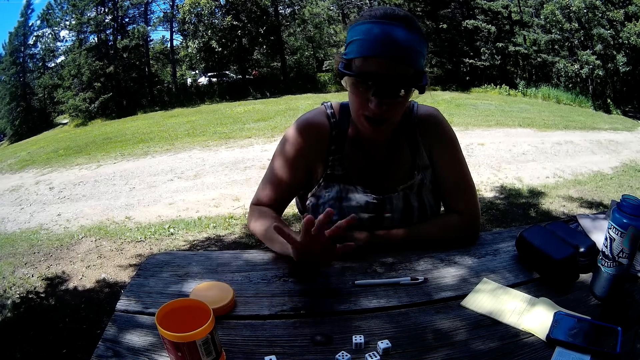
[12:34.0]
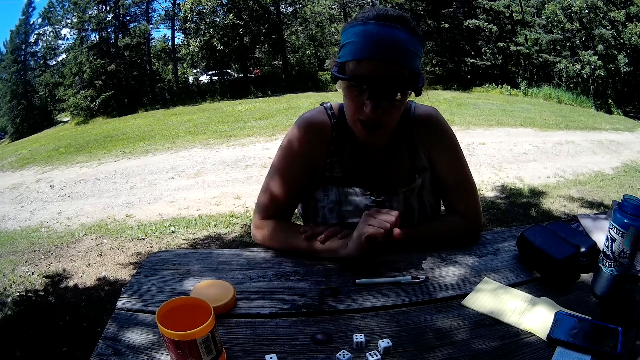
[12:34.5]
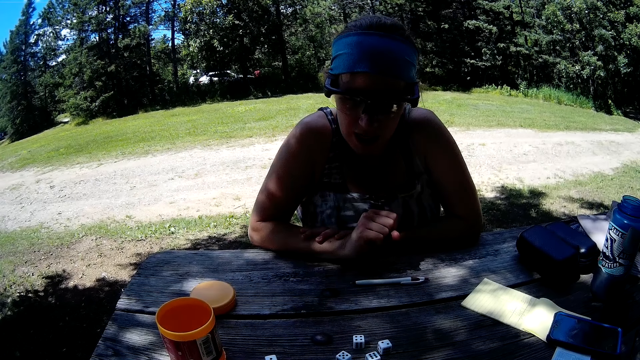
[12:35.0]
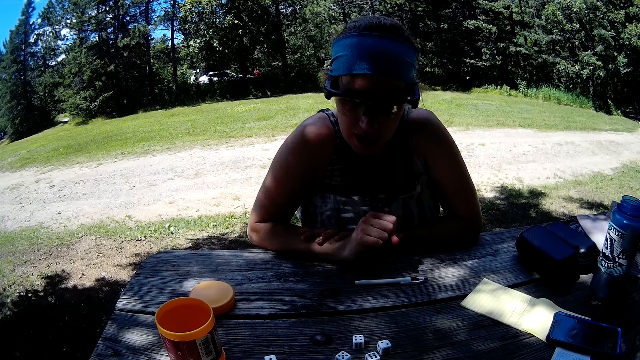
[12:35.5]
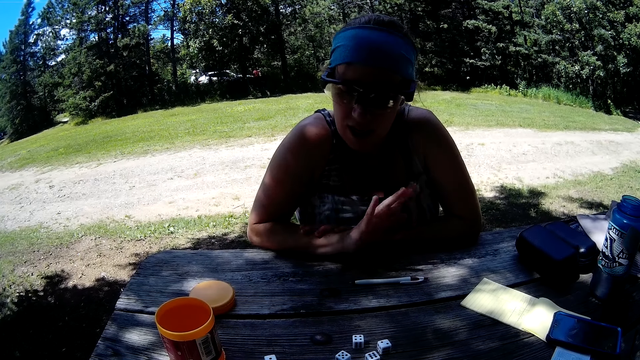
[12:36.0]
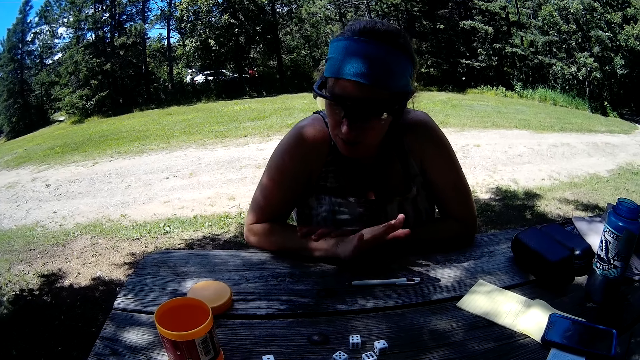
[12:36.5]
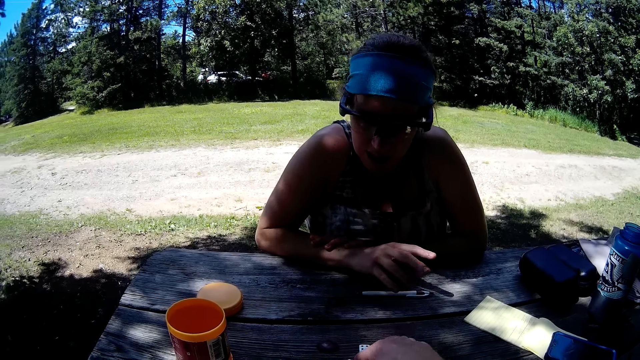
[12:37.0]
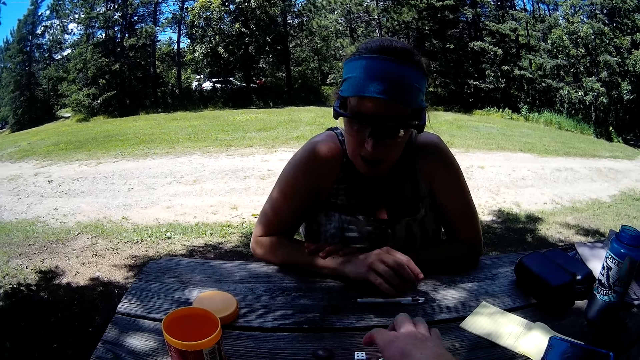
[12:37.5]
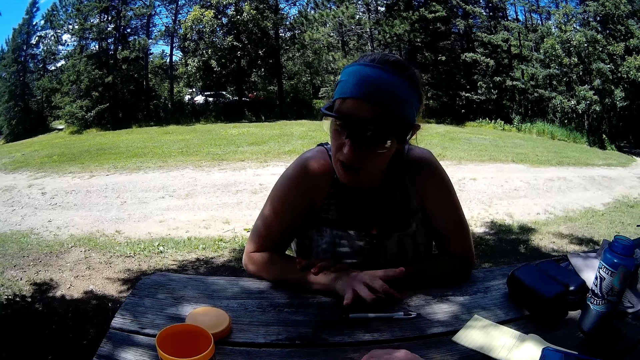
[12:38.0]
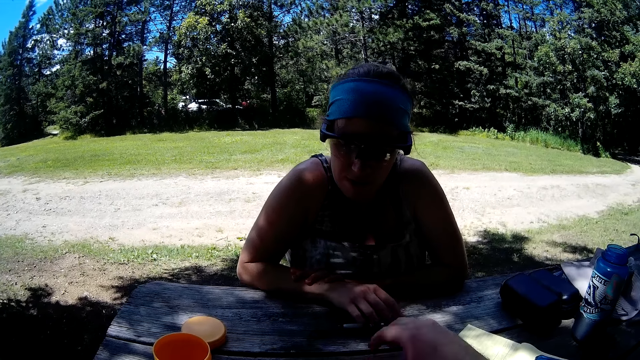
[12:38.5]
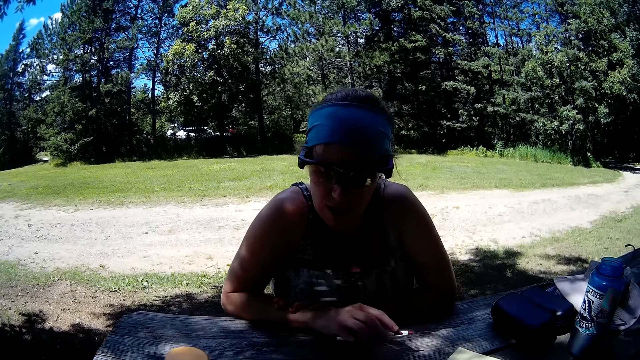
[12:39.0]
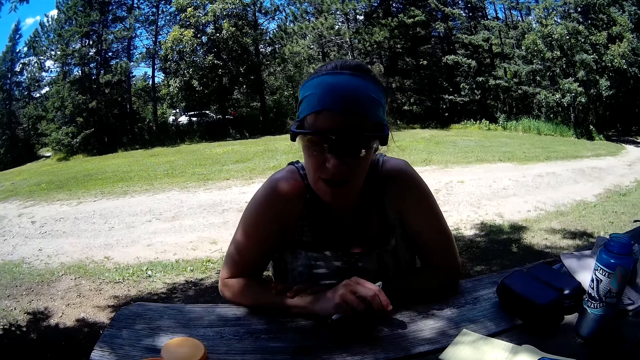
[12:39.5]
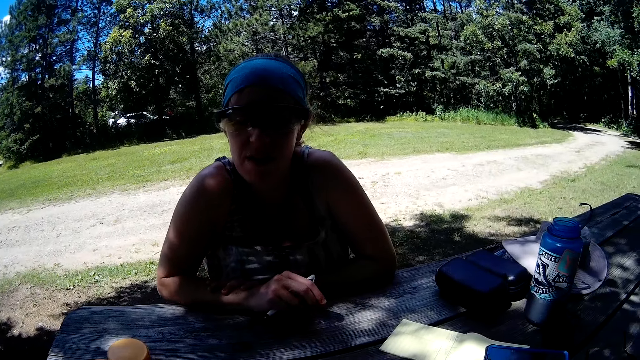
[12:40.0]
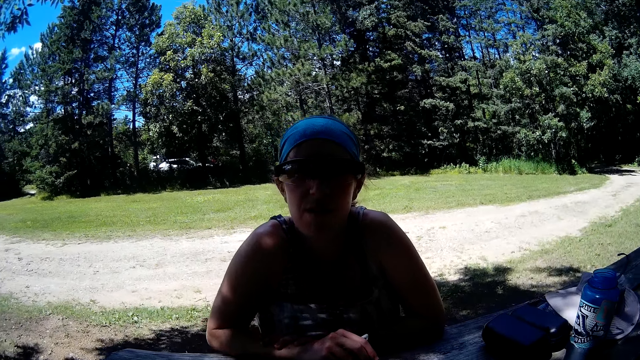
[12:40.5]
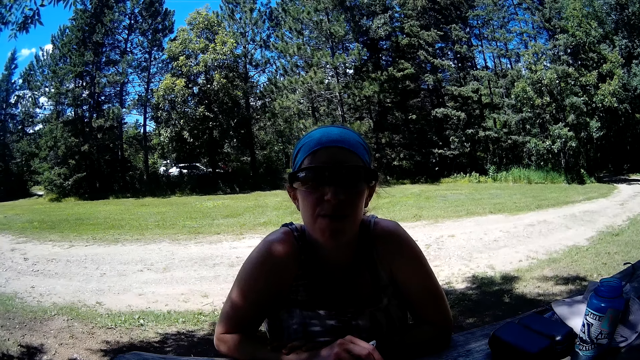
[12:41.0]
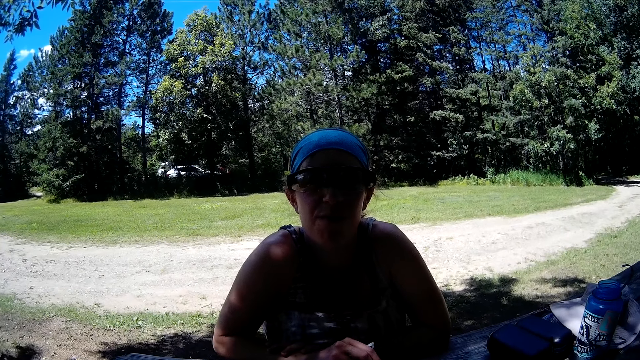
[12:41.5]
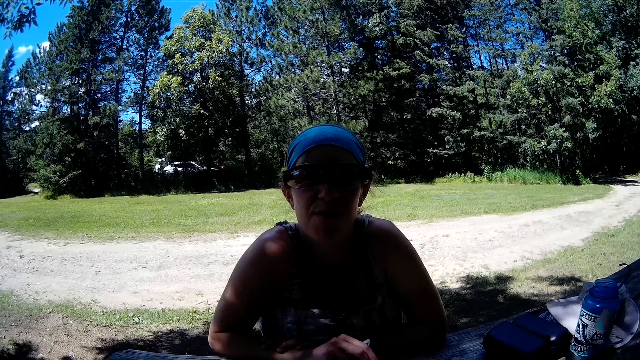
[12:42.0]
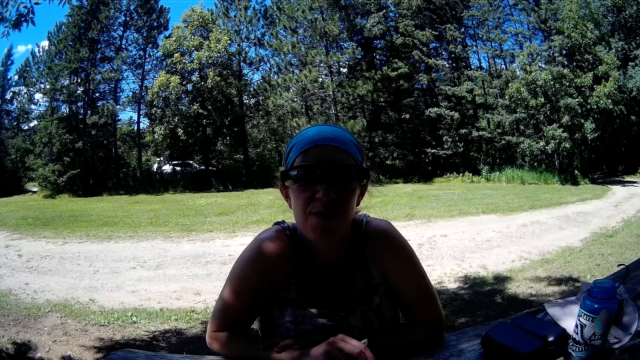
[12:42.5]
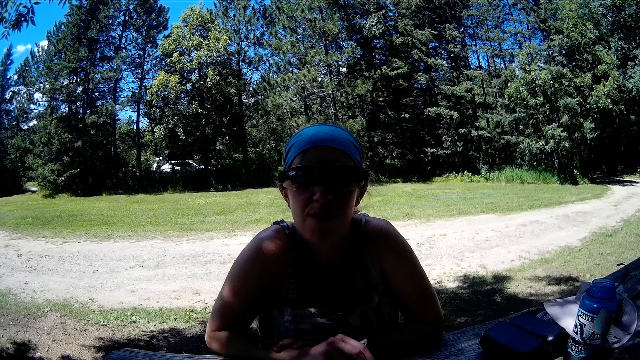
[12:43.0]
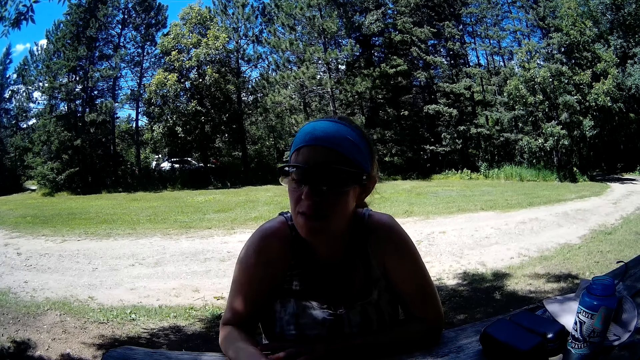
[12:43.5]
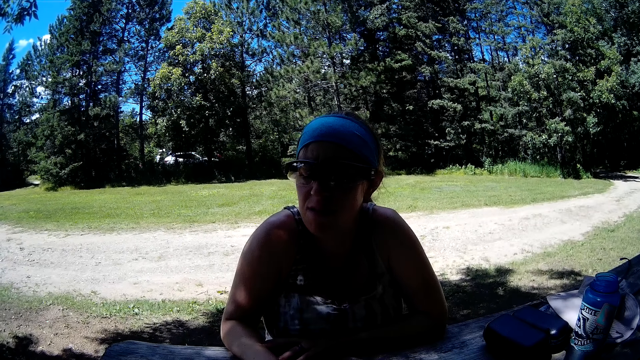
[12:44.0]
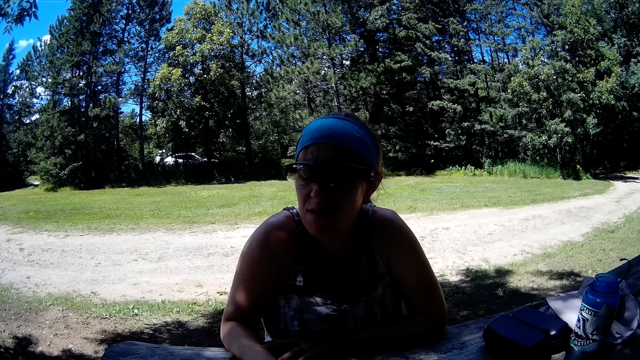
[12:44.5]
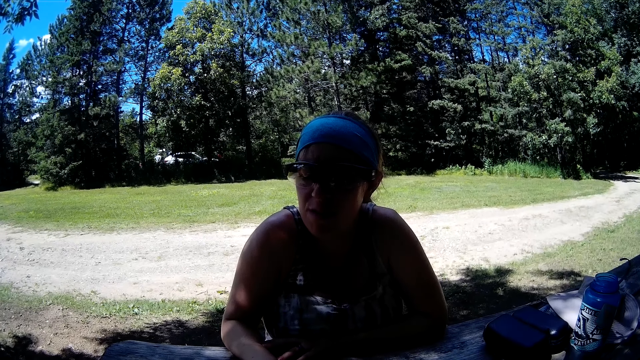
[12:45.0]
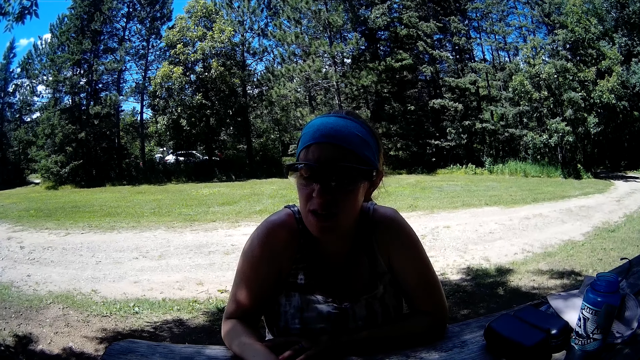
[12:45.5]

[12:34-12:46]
The camera wearer collects the dice rollers. The woman takes the pen from the table.

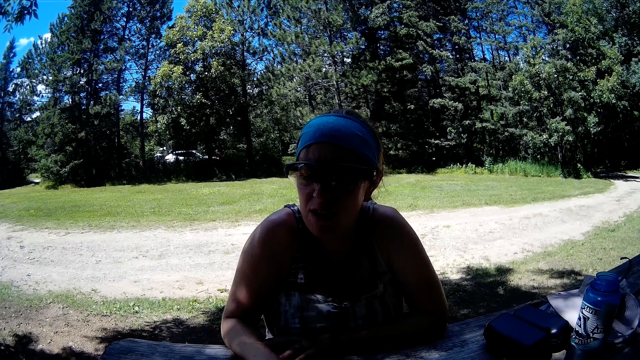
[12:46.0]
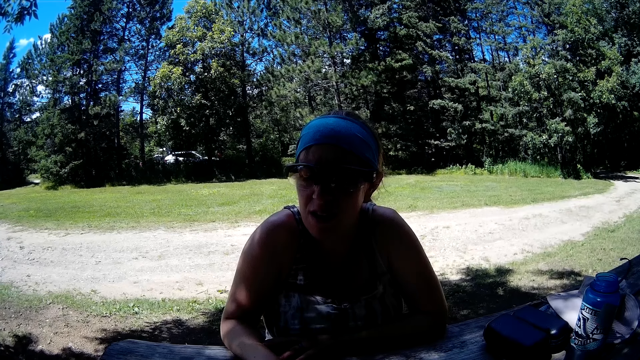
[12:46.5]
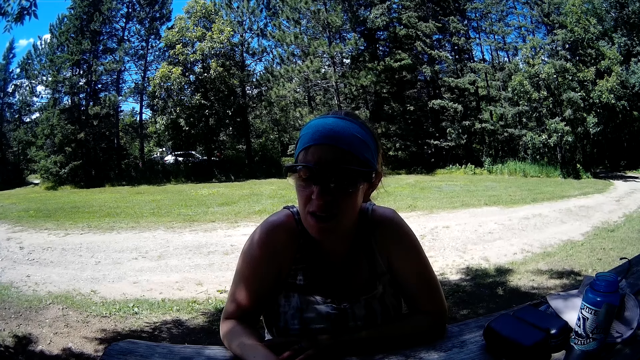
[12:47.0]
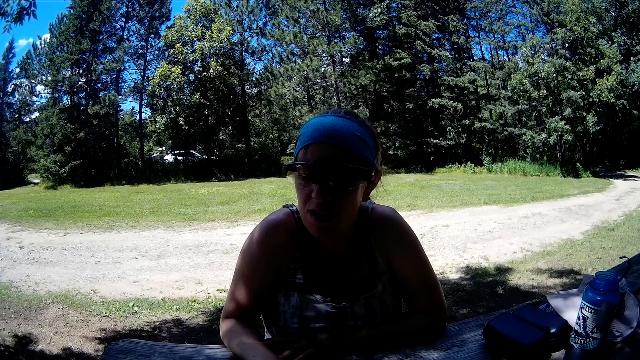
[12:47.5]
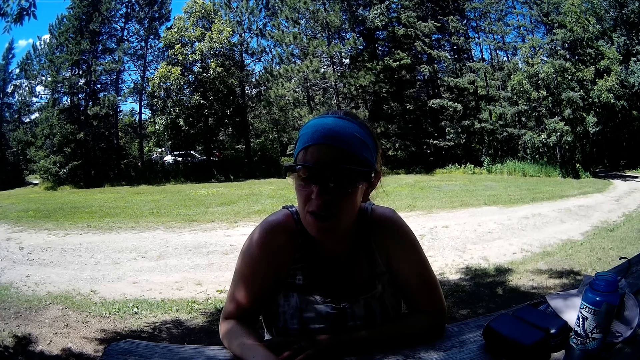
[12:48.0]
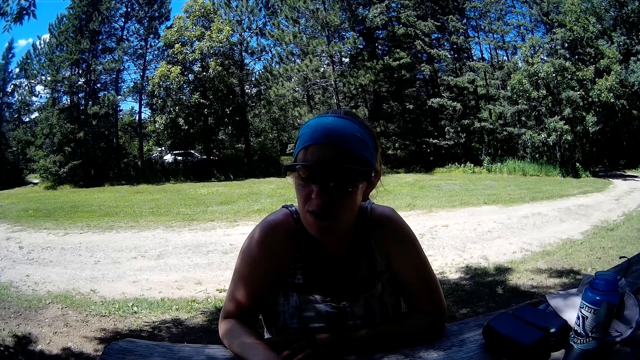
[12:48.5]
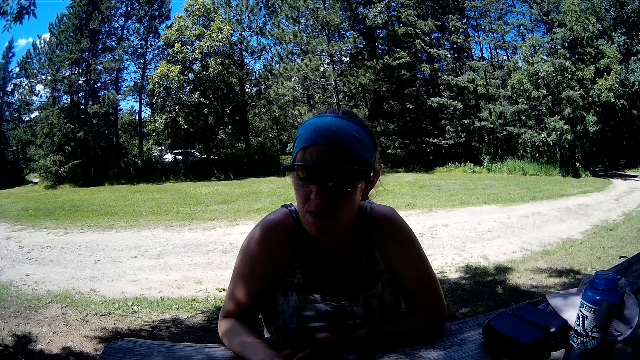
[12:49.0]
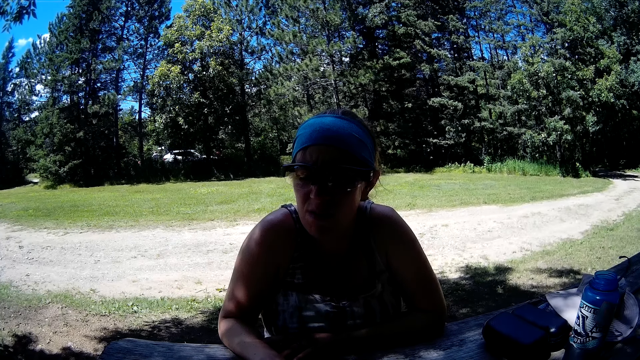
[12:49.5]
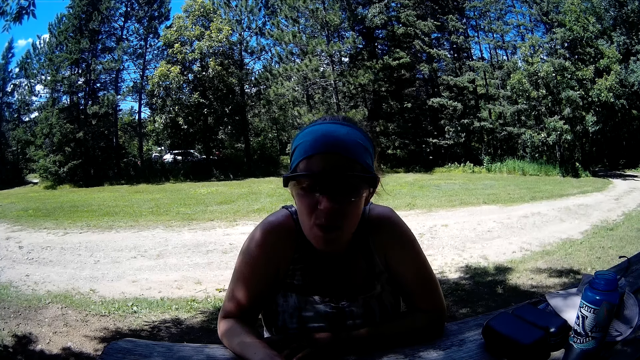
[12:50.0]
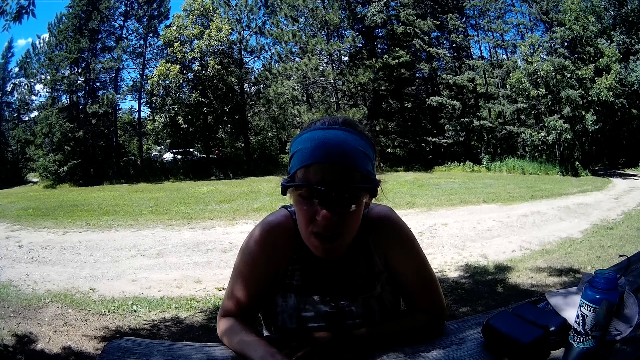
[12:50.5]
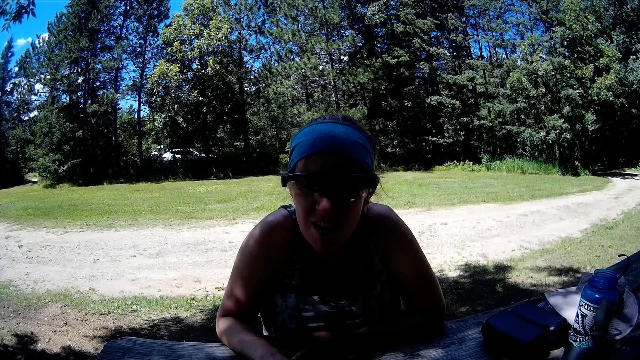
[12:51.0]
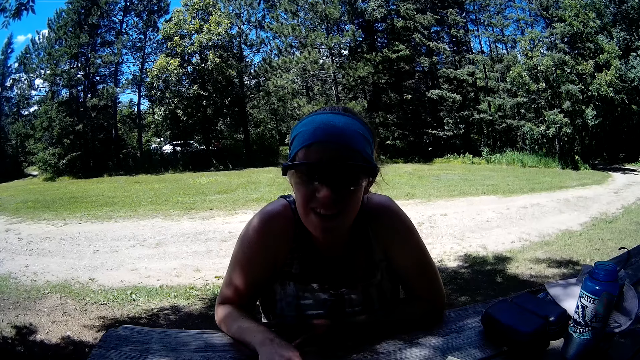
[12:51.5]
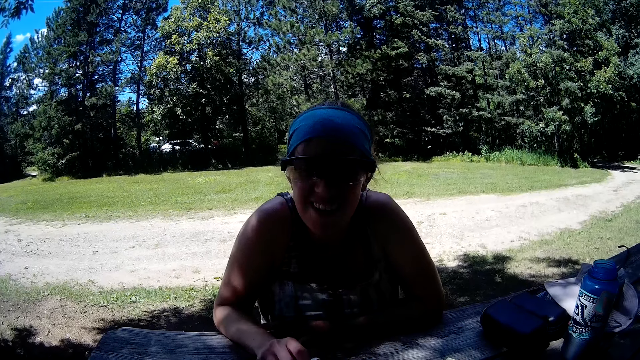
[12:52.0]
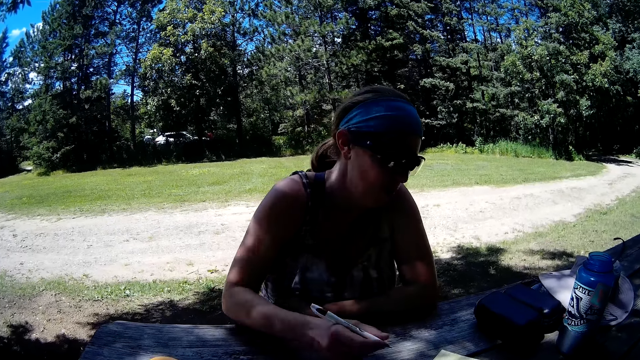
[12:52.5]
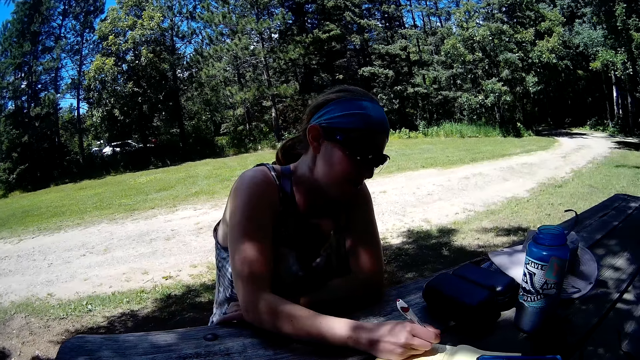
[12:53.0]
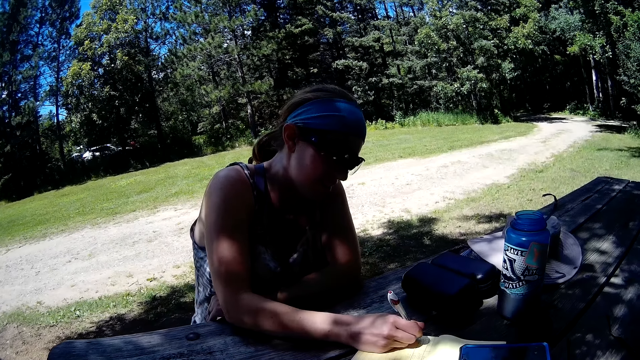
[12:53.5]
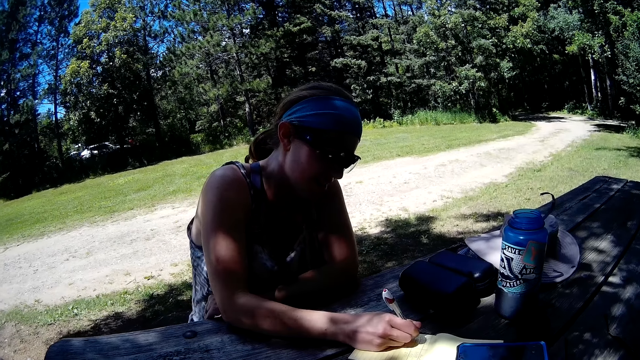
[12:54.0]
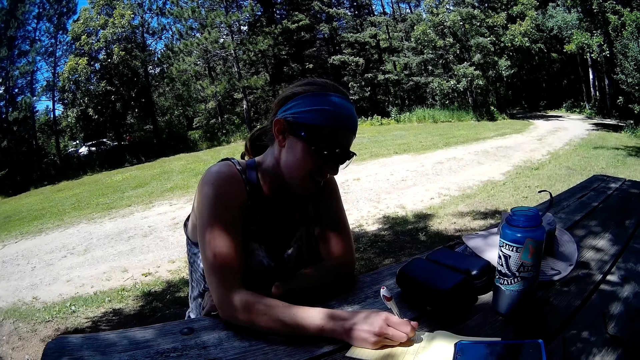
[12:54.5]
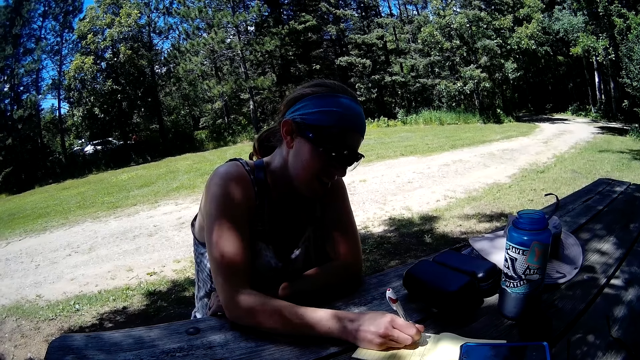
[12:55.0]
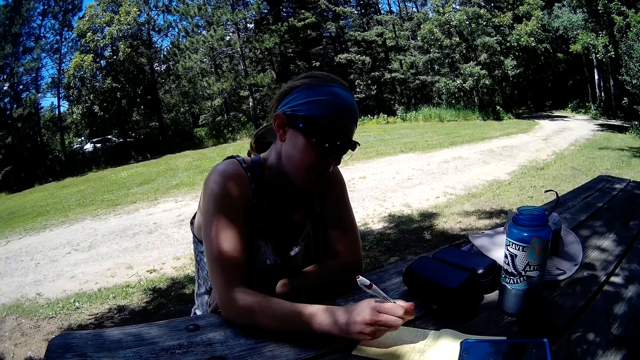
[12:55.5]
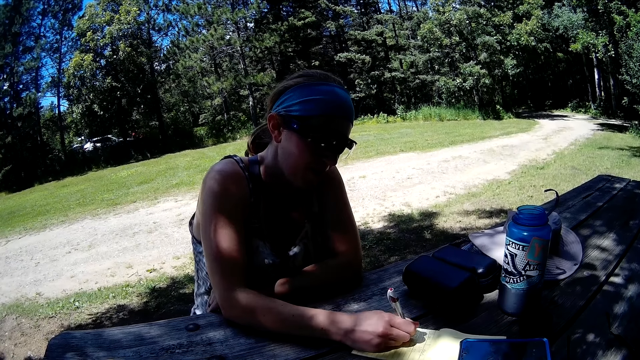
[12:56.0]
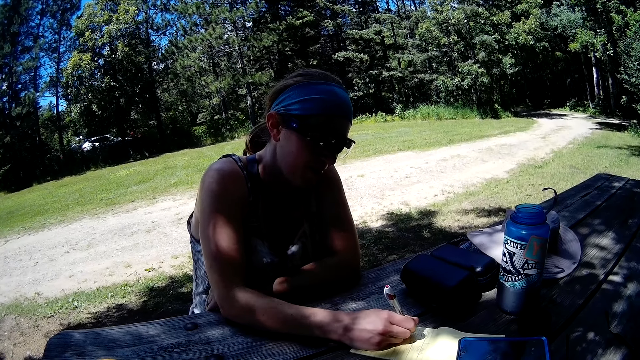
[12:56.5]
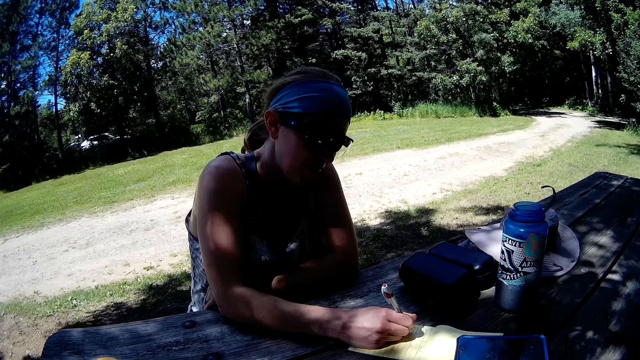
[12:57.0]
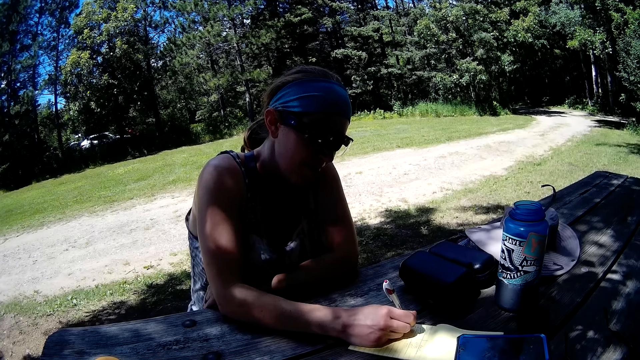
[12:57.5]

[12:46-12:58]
The woman writes on the notepad with the pen.
